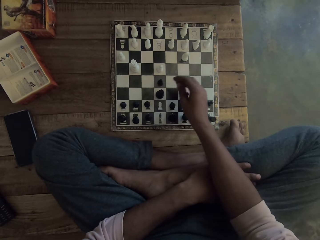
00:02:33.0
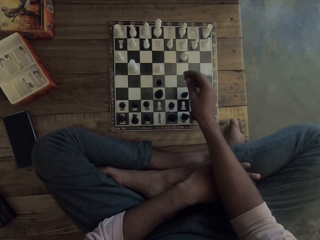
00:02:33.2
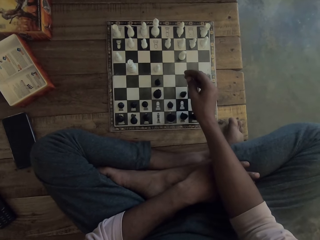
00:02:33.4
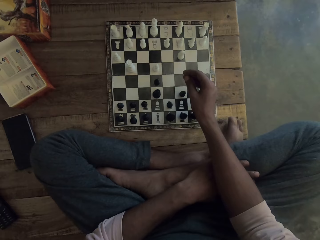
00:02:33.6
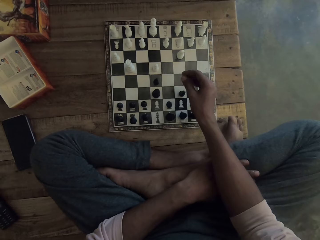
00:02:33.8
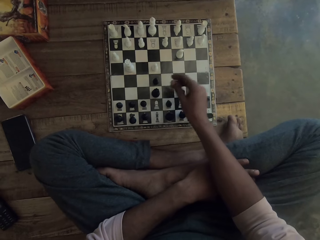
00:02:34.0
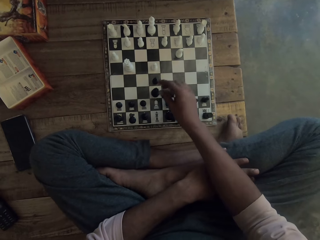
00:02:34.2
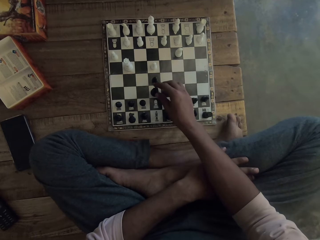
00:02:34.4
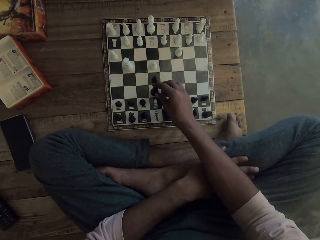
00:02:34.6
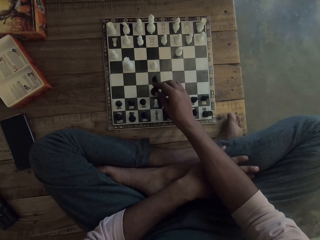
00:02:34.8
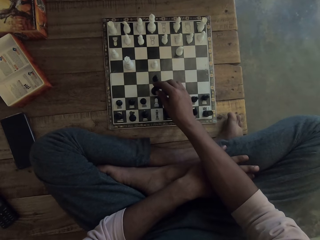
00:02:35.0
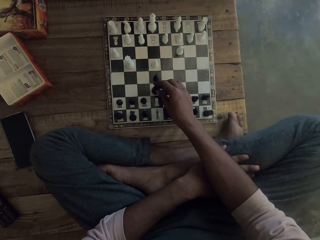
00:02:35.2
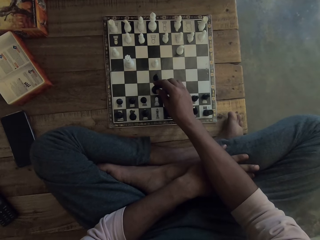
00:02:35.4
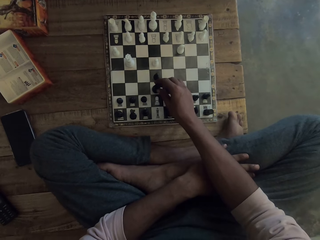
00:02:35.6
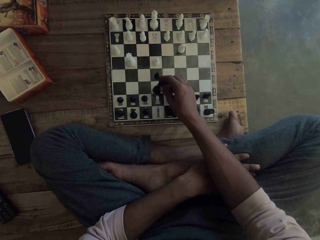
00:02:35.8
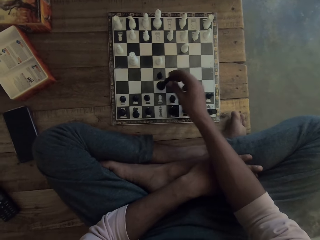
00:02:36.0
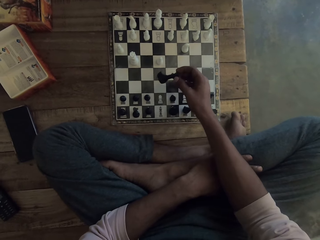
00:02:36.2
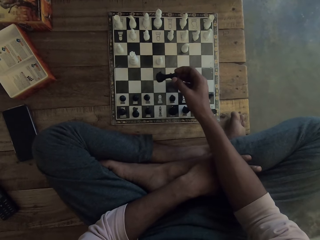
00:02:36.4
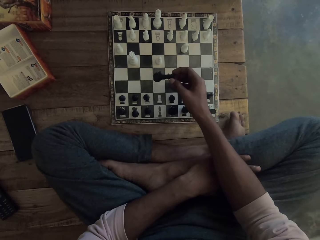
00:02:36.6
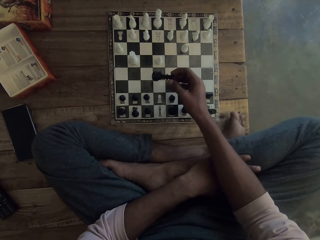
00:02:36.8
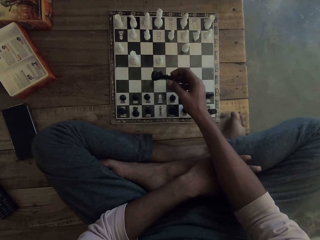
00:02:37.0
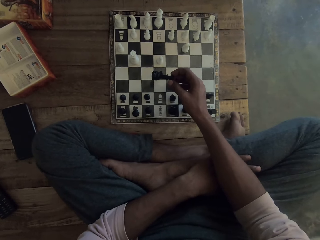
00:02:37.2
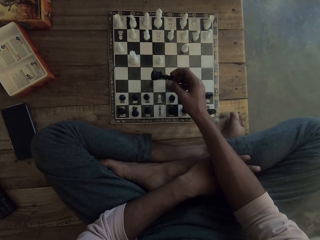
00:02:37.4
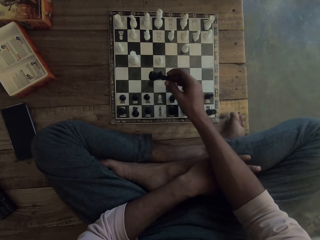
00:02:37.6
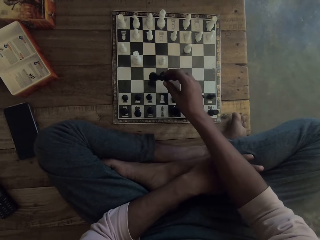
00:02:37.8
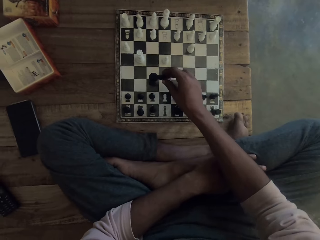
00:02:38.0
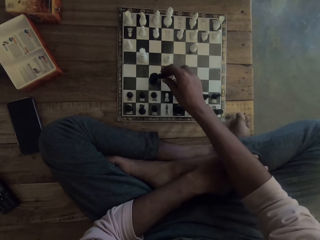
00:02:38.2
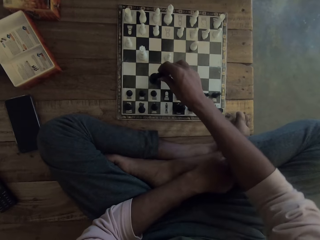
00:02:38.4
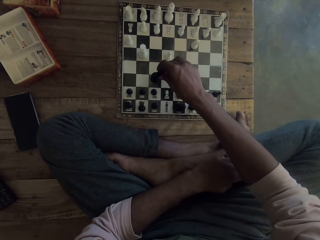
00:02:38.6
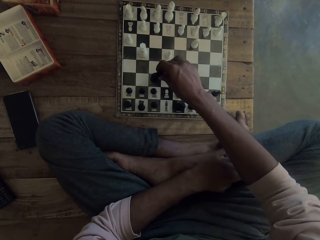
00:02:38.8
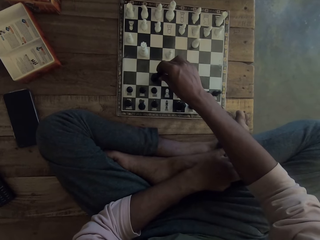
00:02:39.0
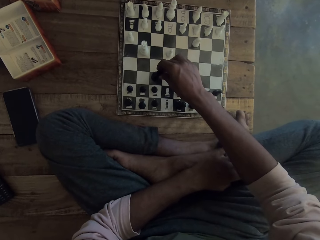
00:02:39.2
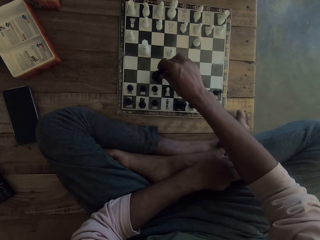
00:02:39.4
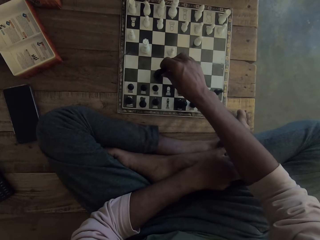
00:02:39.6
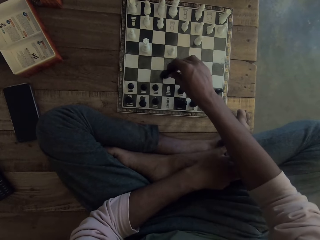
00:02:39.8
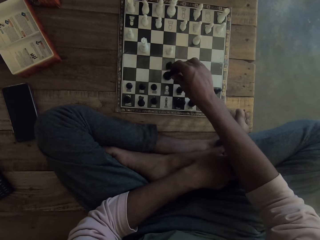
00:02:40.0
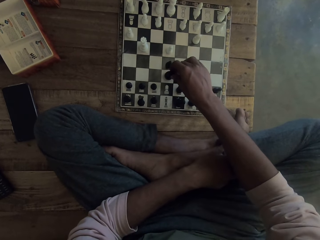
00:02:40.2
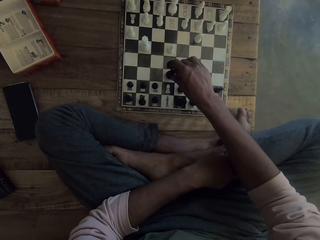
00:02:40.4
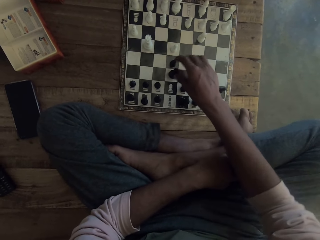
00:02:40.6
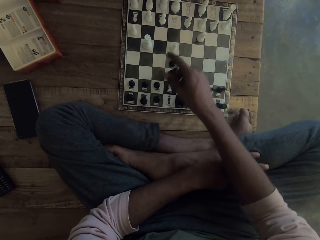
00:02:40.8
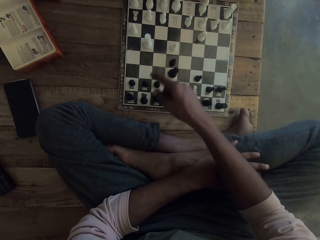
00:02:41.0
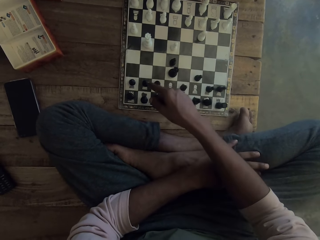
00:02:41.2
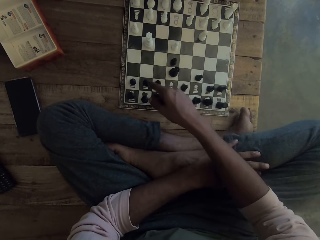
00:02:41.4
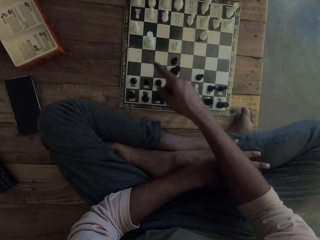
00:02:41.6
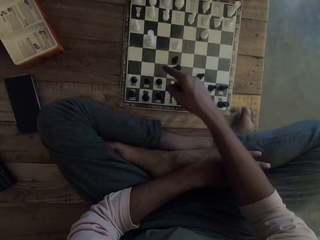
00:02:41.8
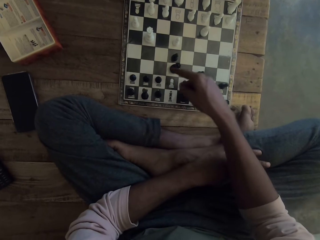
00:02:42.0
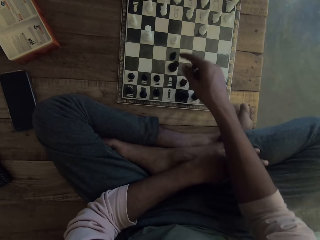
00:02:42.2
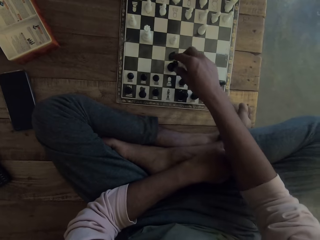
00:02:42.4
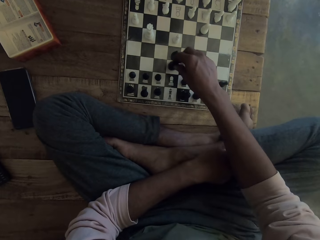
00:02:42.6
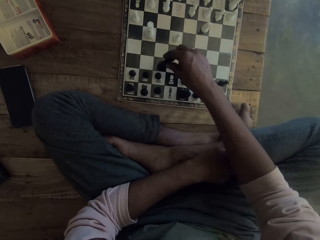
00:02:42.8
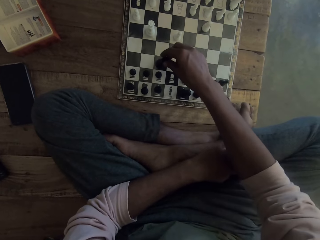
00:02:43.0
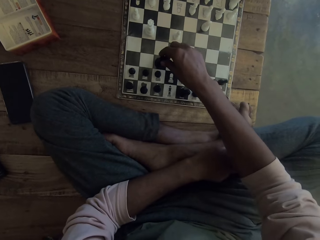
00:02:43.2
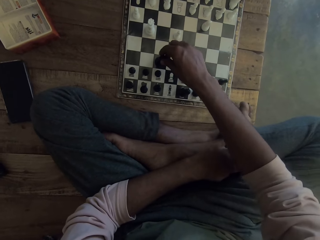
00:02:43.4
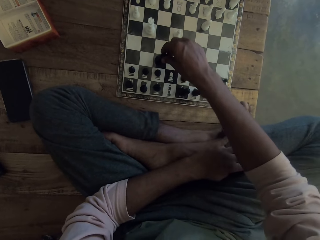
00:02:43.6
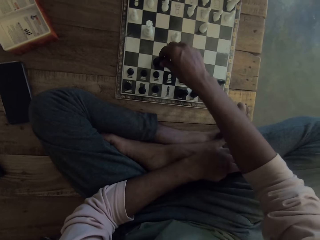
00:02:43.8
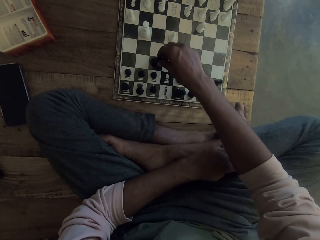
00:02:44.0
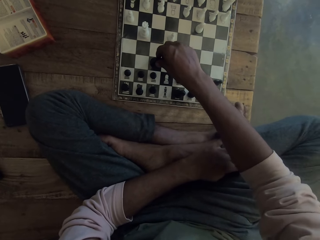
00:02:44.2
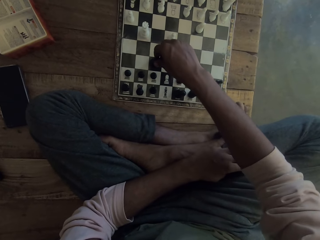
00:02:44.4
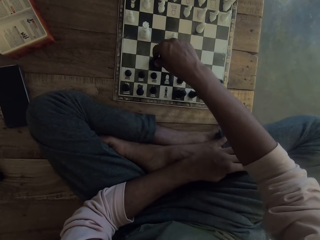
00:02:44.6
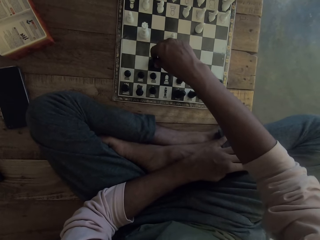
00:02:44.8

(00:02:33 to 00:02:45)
The camera wearer holds the piece with his hand. He lifts up the piece. He plays a chess game. He places the piece on the chessboard. He moves the piece backwards.

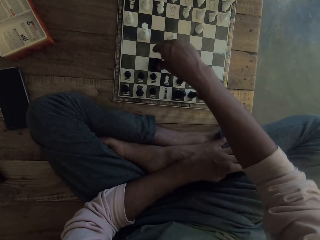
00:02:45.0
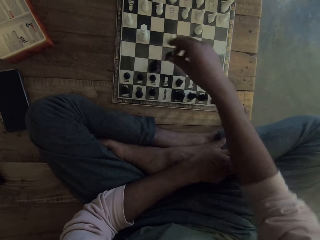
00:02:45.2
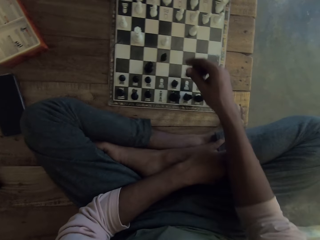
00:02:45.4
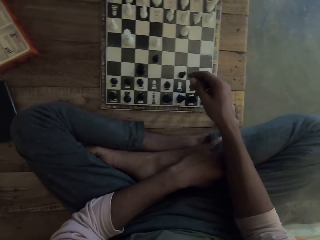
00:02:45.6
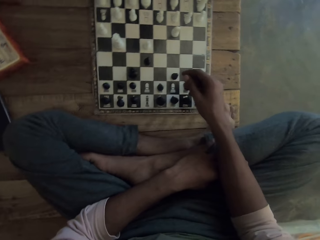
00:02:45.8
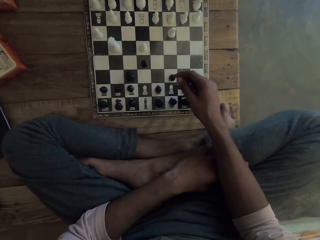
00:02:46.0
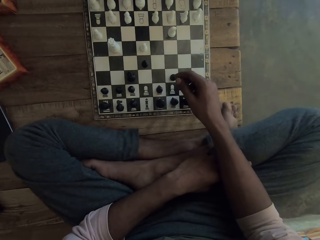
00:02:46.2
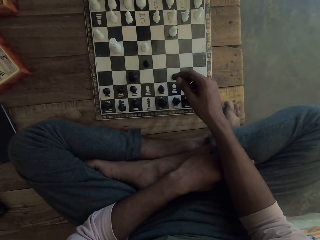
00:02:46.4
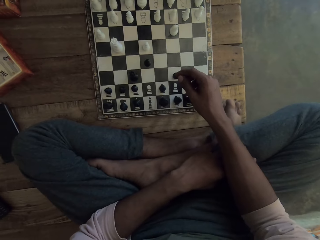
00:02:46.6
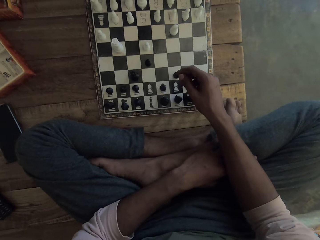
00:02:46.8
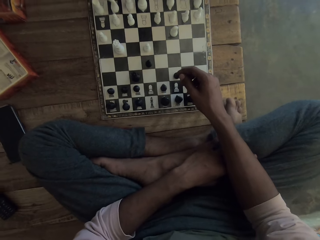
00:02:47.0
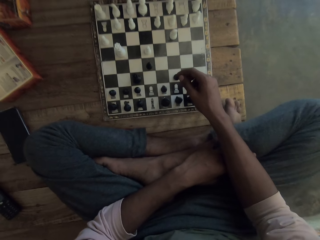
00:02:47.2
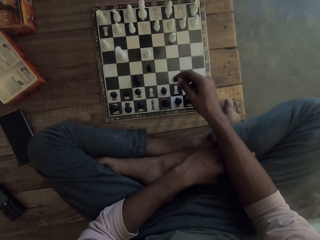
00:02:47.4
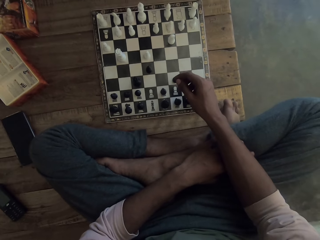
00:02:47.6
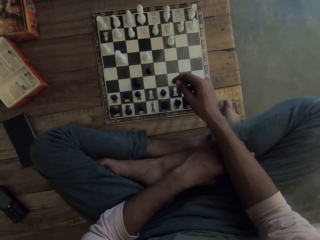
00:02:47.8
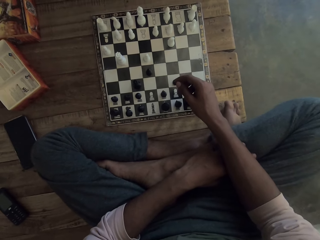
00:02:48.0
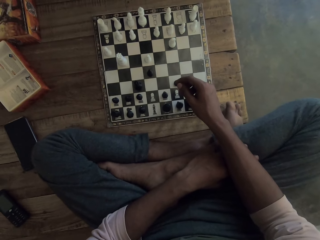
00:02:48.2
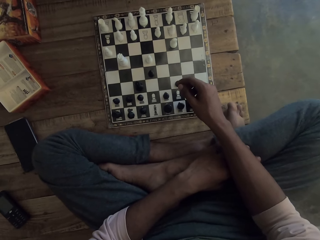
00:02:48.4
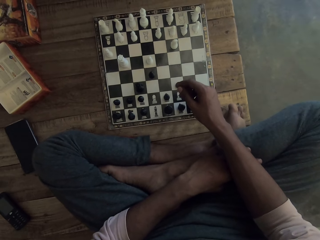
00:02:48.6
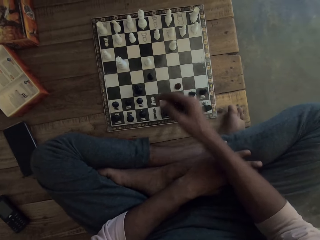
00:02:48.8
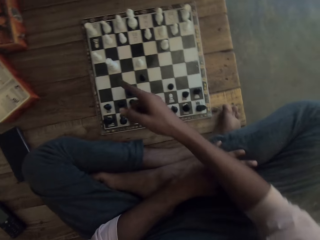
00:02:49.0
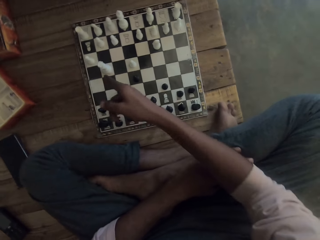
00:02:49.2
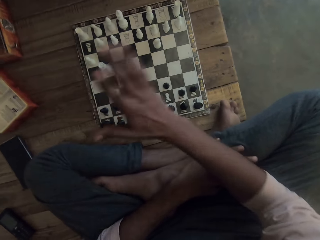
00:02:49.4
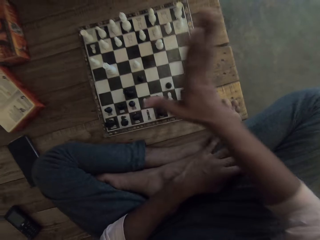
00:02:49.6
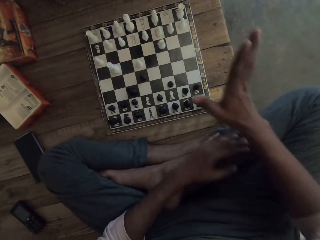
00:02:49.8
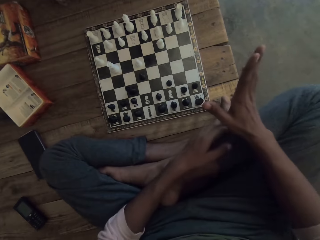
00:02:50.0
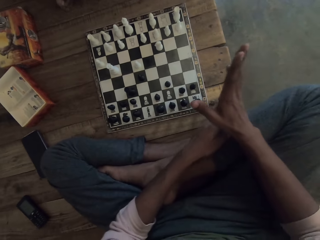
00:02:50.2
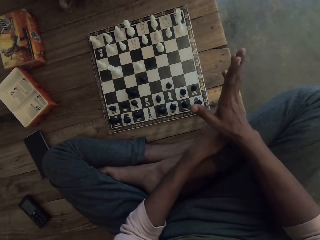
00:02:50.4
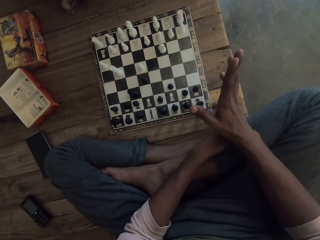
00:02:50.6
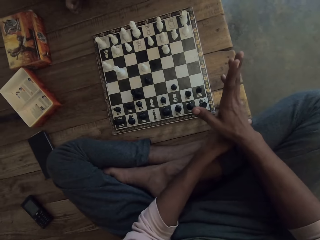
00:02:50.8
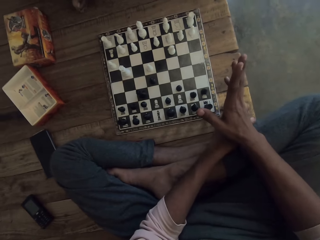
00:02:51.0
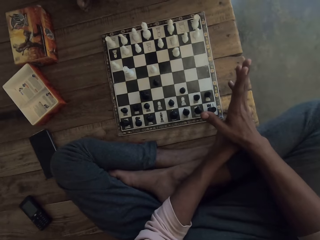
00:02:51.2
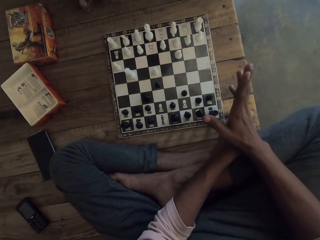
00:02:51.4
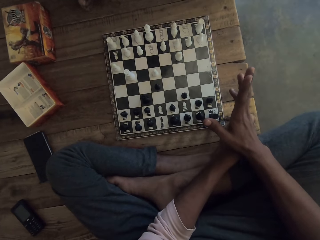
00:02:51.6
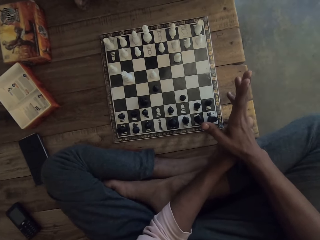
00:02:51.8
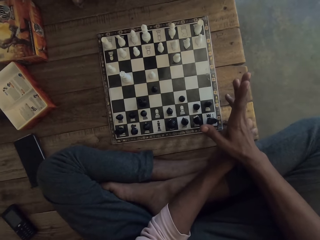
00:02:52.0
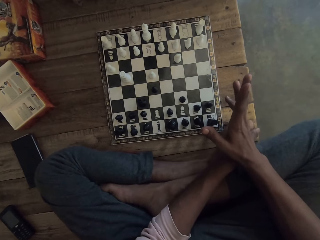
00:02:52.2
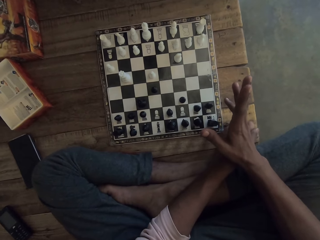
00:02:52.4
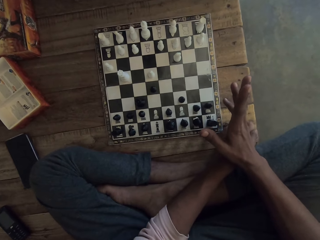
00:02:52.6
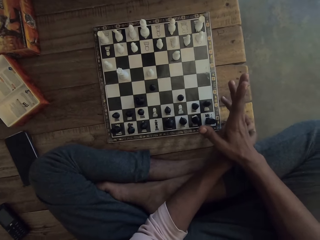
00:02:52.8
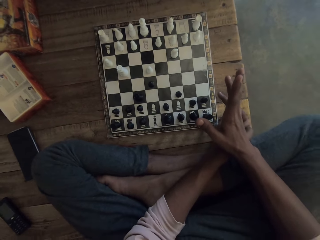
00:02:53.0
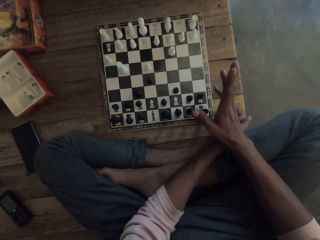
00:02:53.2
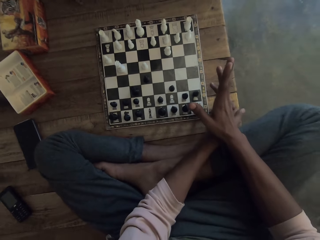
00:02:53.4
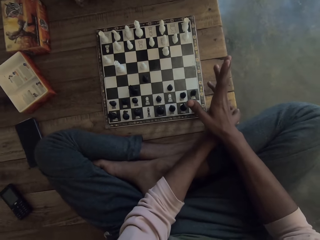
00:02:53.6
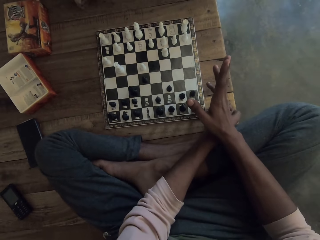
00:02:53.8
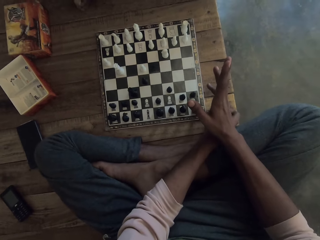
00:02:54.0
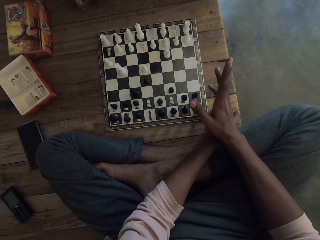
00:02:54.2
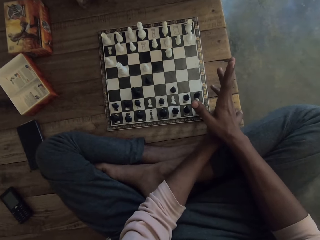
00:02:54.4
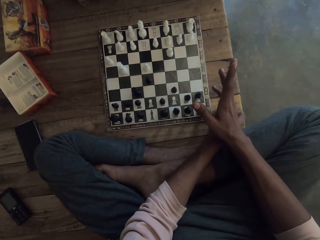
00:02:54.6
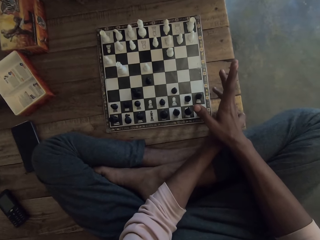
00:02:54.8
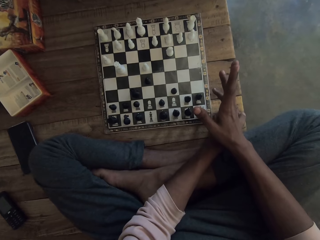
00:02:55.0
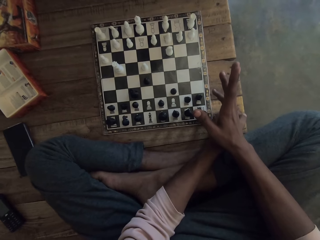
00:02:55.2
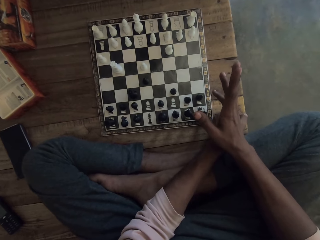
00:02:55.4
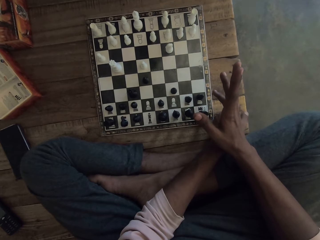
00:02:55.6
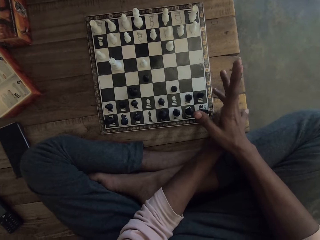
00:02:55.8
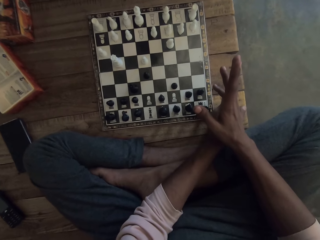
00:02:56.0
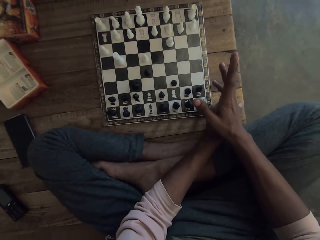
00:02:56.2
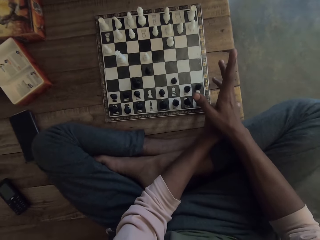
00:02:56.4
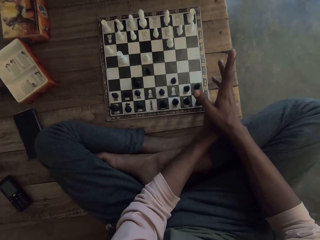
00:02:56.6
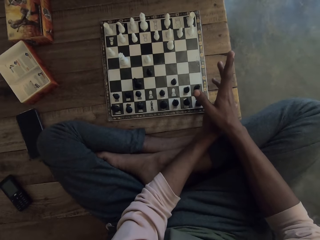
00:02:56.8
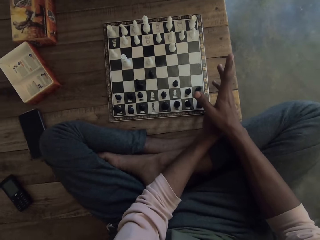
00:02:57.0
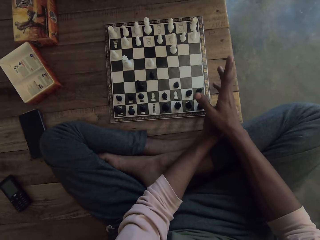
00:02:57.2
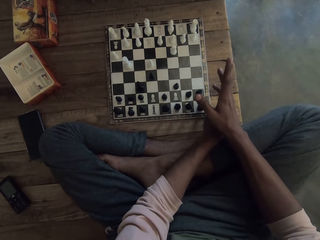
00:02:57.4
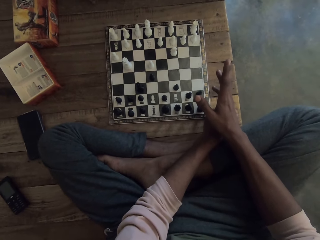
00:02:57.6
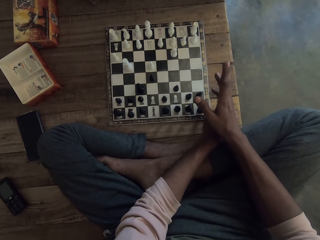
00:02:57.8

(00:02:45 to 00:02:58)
The camera wearer lets go of the piece. A man talks to the camera wearer. The camera wearer talks with the man. He waves his hands. He stares at the chessboard.
